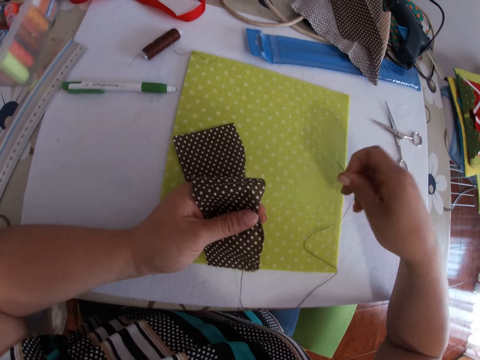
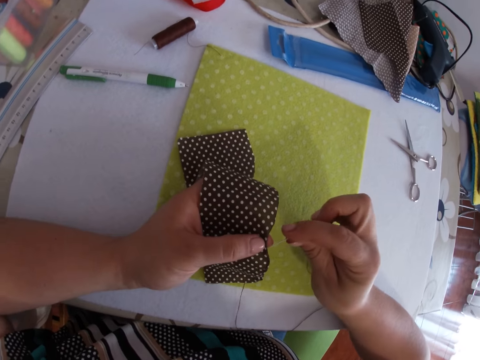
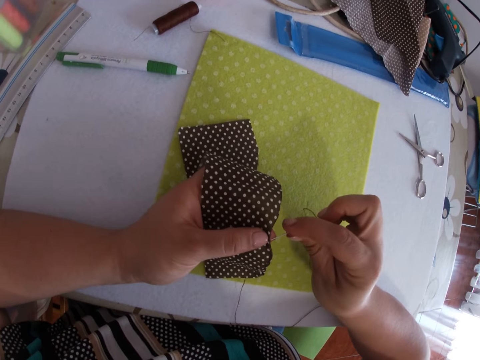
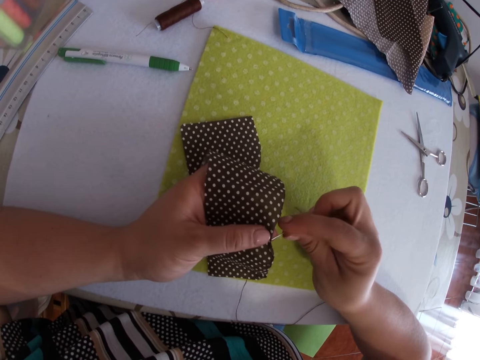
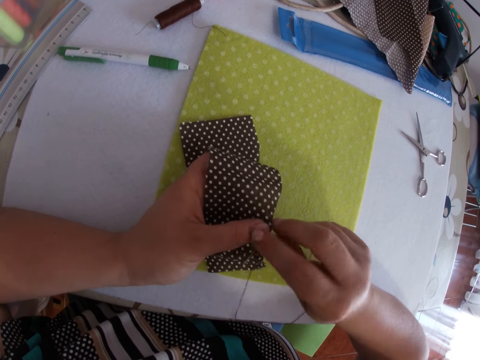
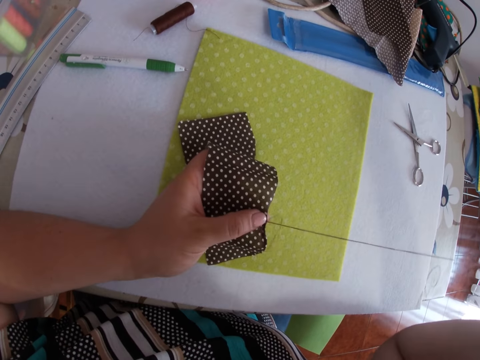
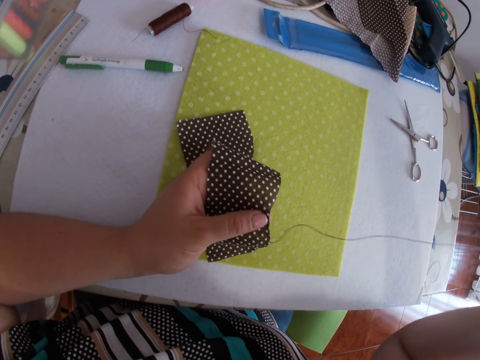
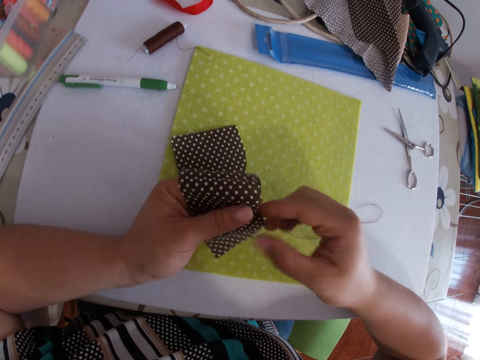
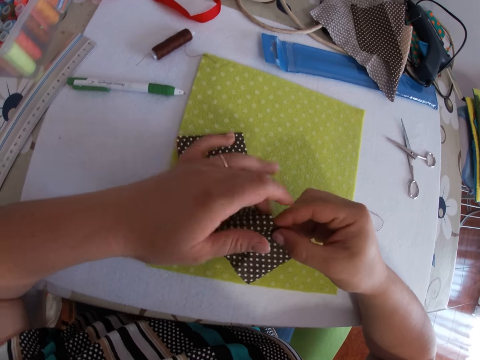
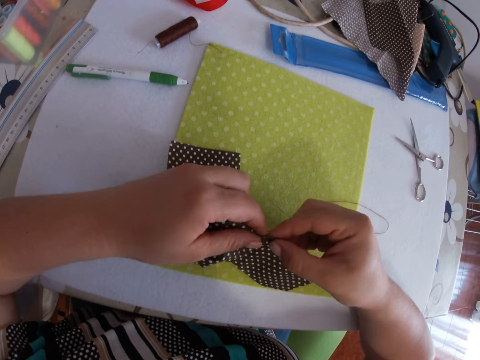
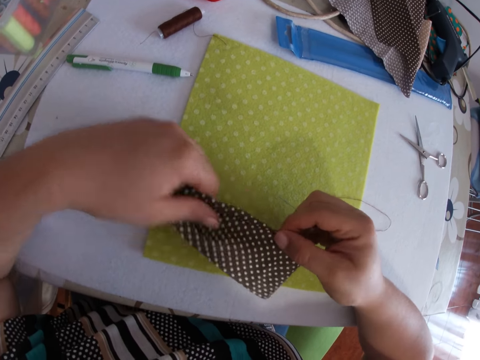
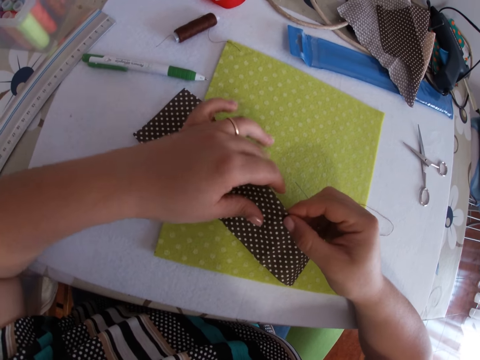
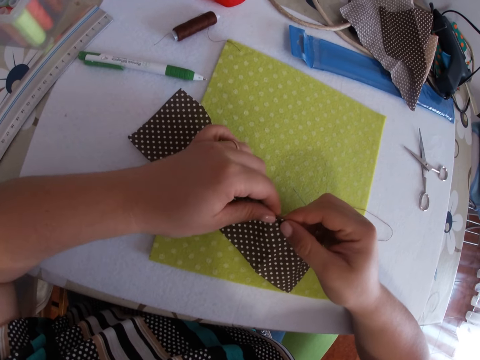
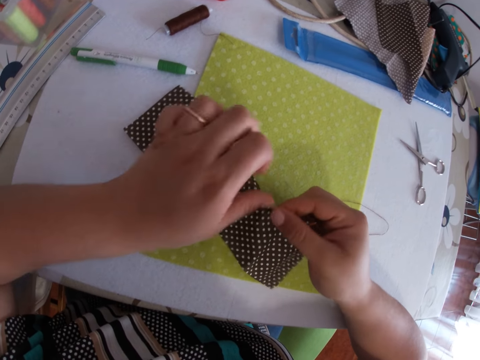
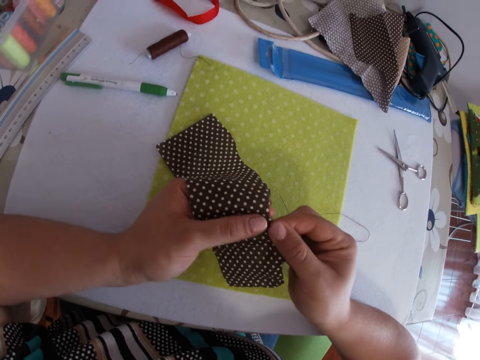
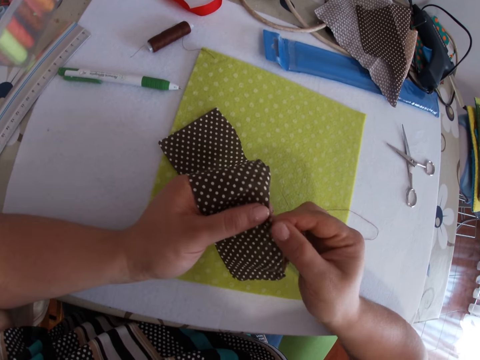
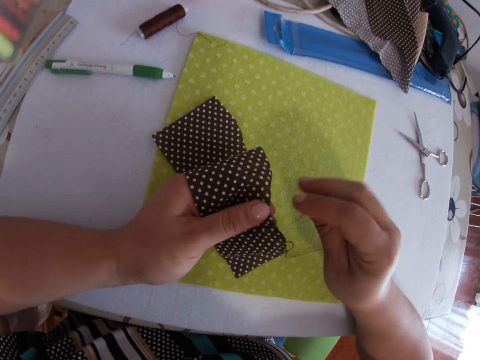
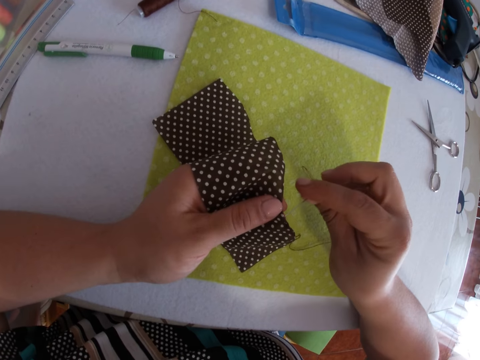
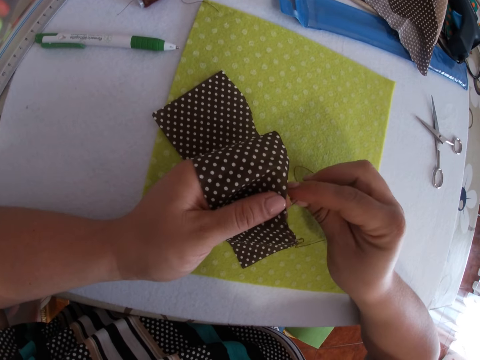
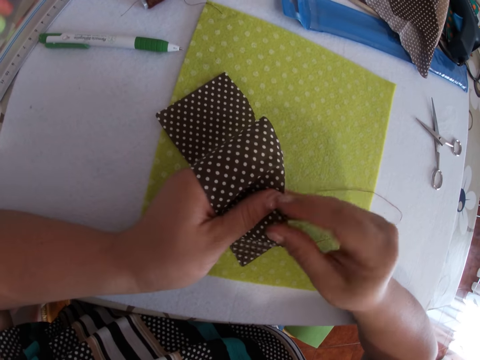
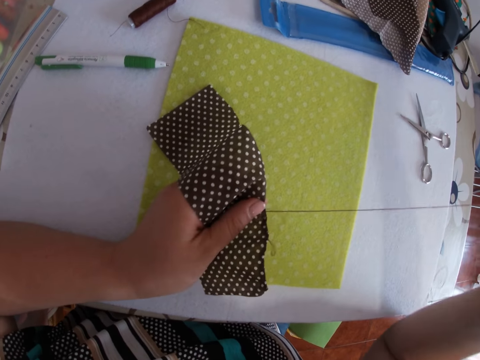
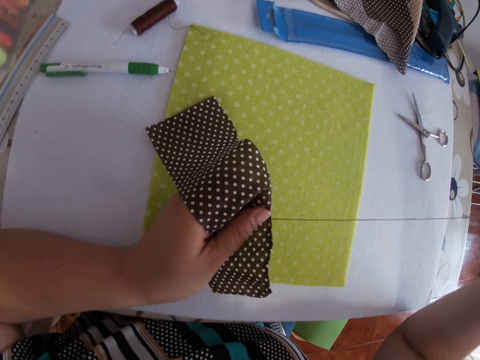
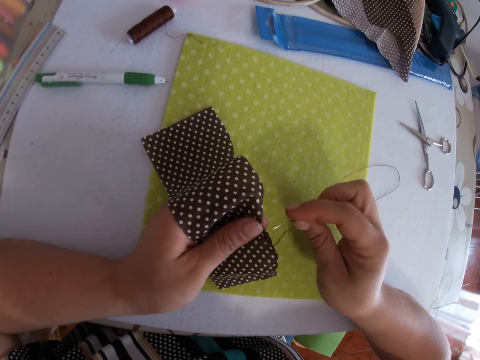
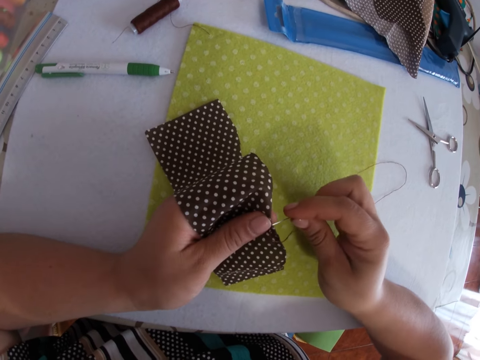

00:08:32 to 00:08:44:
The camera wearer picks up a needle. They sew a piece of cloth with the needle and thread with both hands. They pull the thread. They press the cloth. They press the cloth again. They pierce the cloth with the needle. They pull the thread.

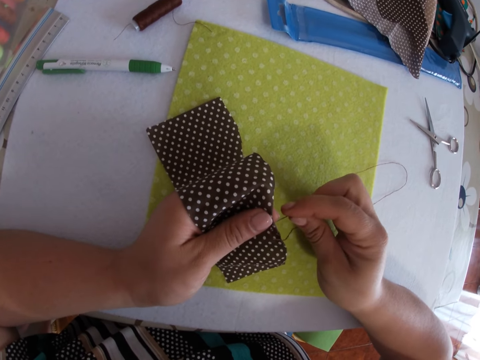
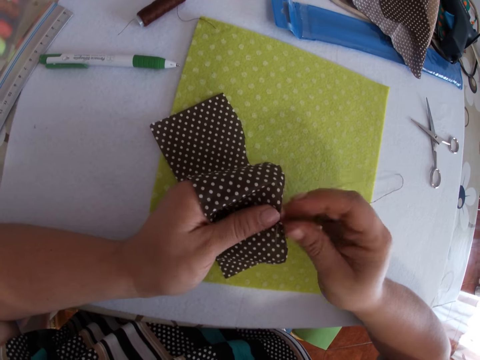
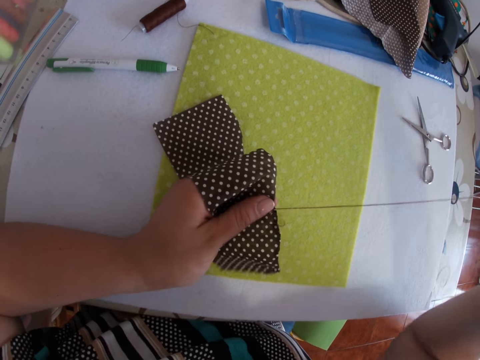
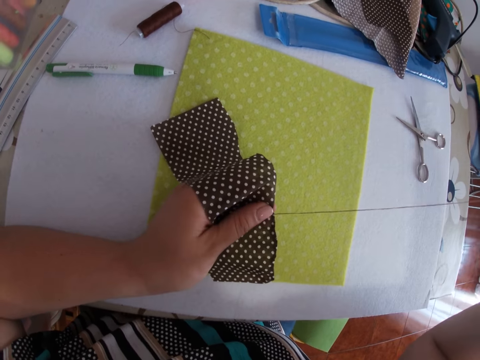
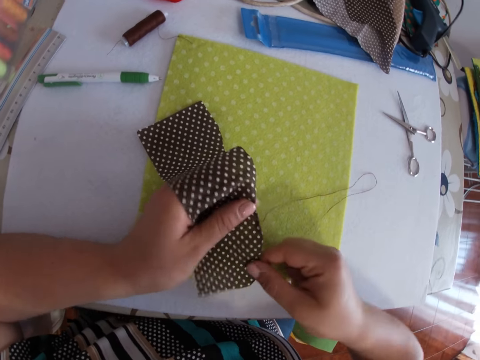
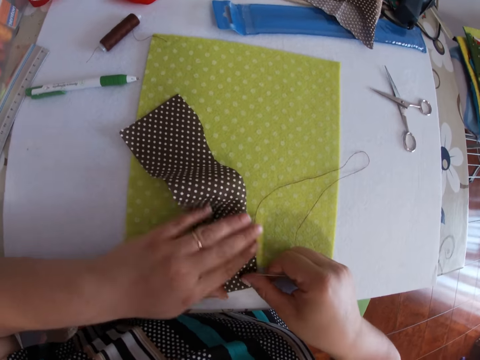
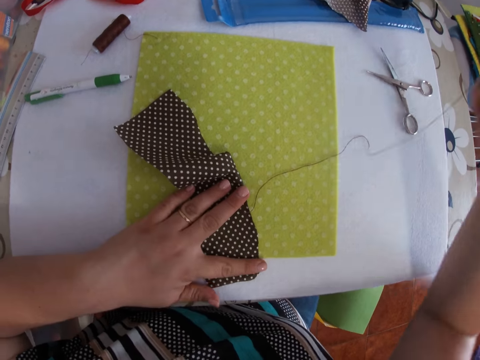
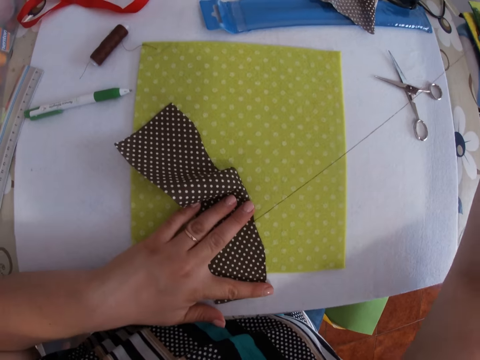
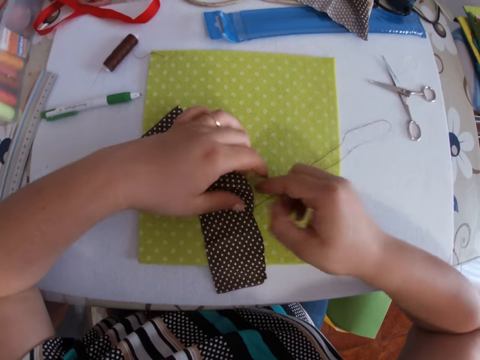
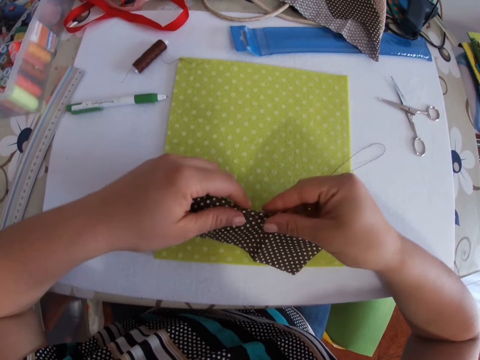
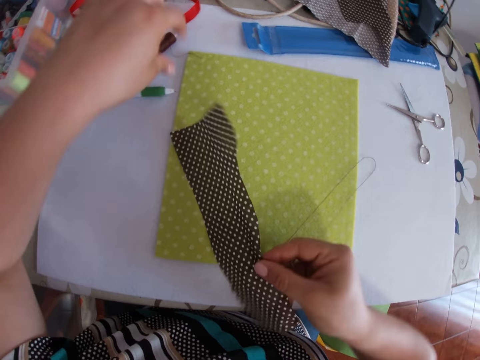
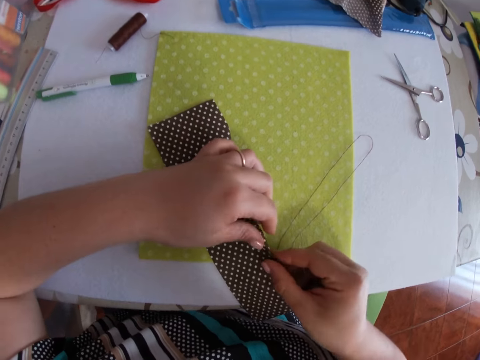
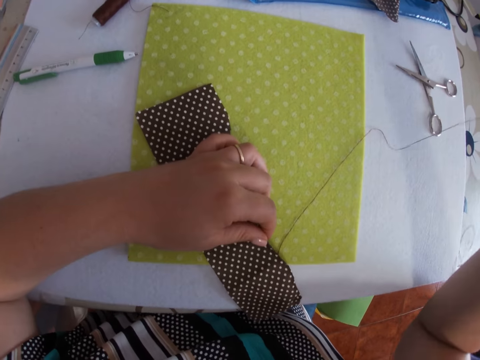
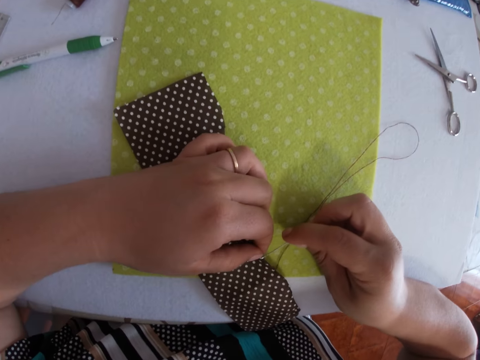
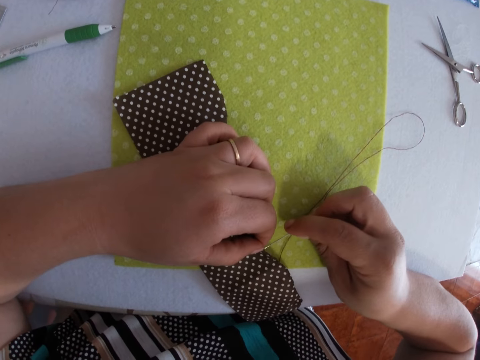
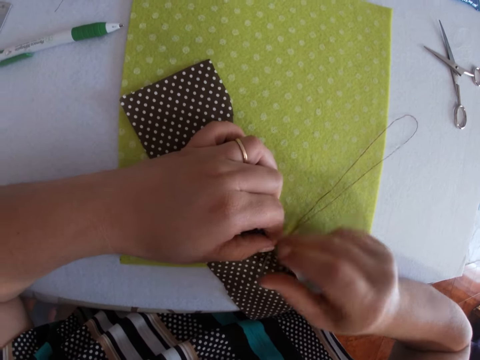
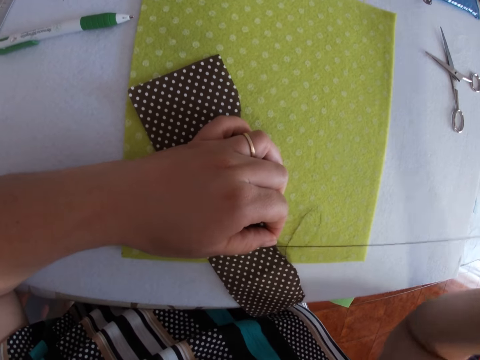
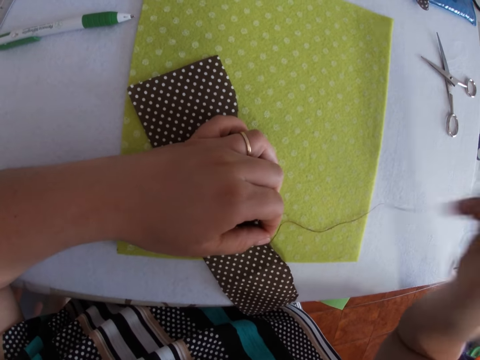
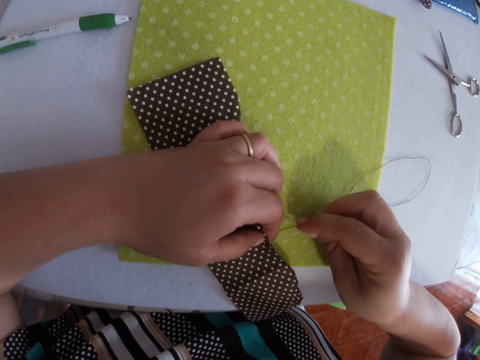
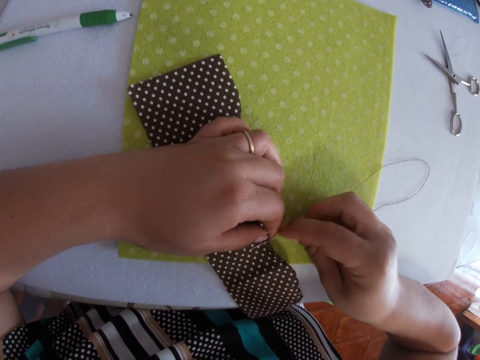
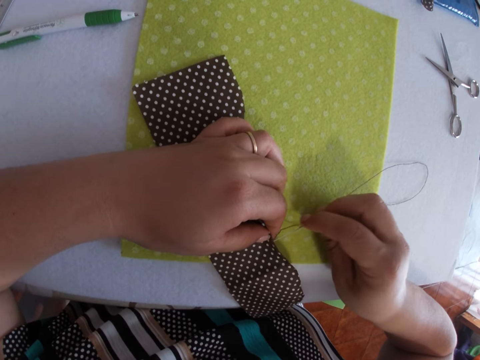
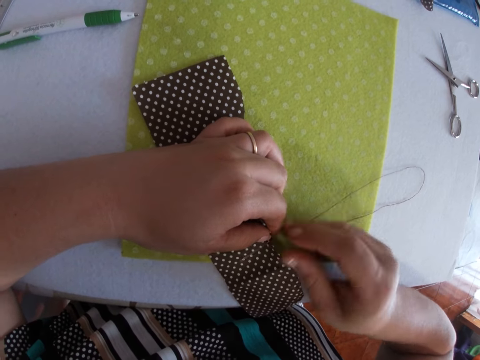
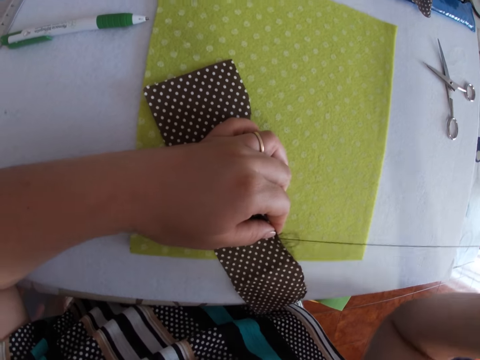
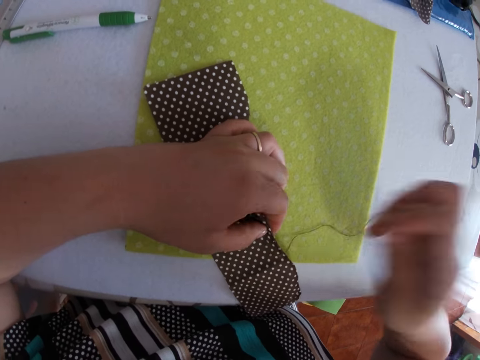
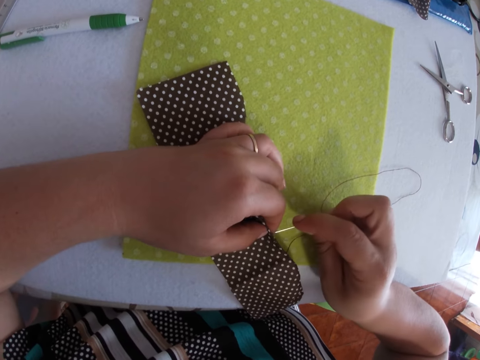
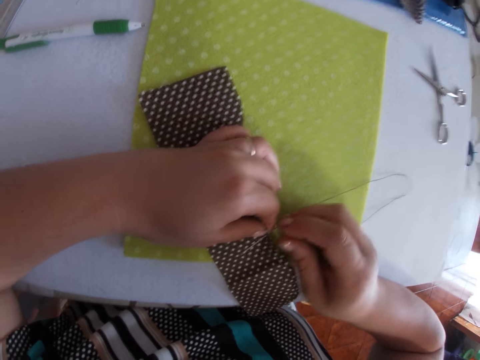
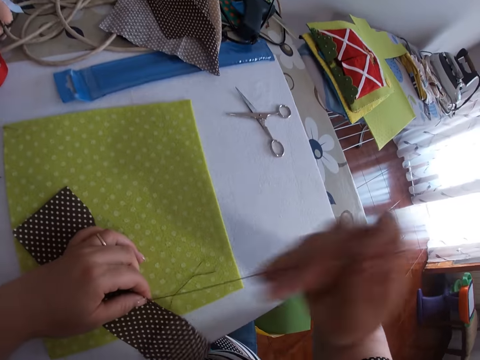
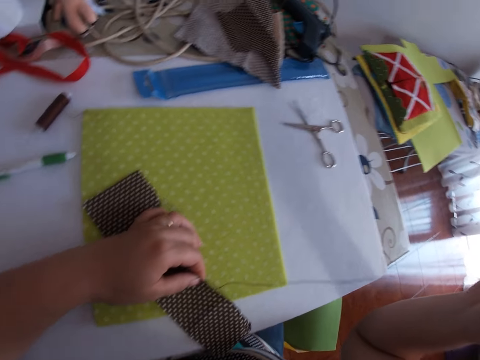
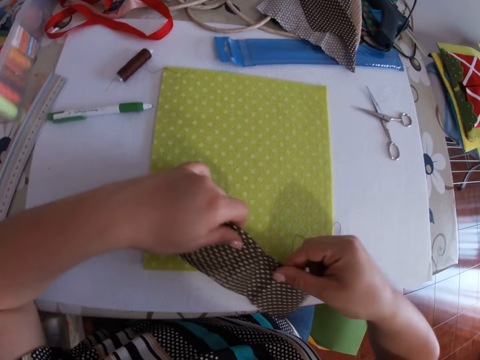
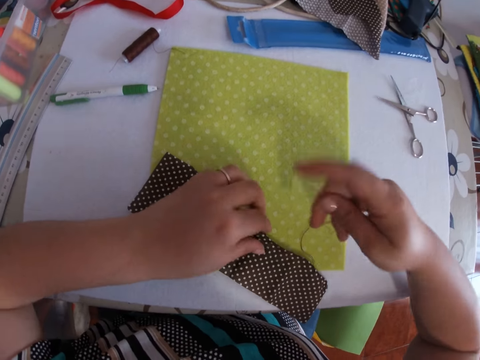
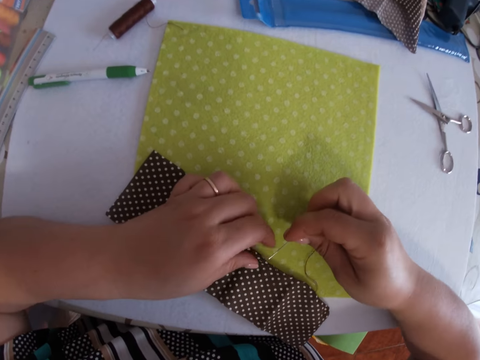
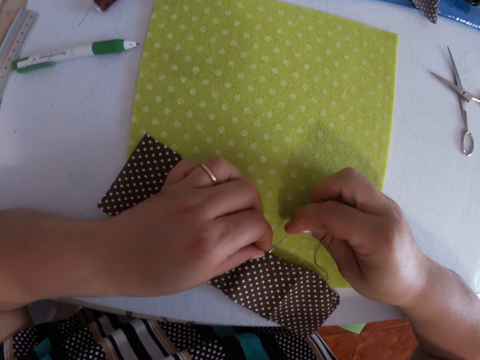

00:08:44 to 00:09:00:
The camera wearer pierces a cloth with a needle. They pull the thread. They press the cloth. They pick up the cloth. They pierce the cloth with the needle. They pull the thread. They pierce the cloth with the needle. They pull the thread. They pierce the cloth with the needle. They pull the thread.
